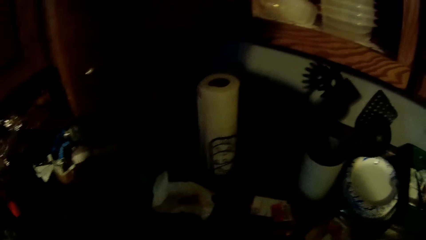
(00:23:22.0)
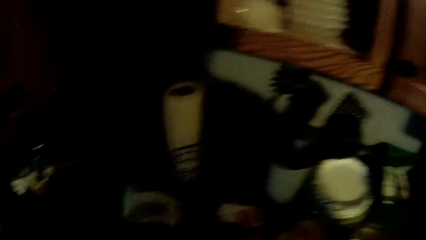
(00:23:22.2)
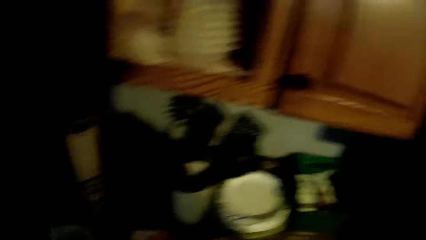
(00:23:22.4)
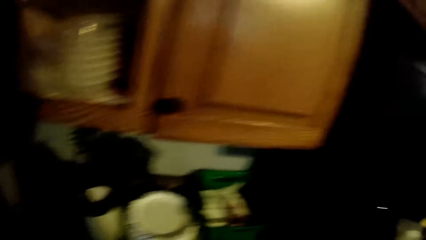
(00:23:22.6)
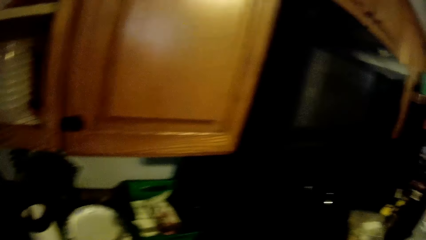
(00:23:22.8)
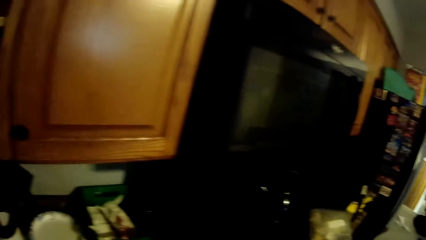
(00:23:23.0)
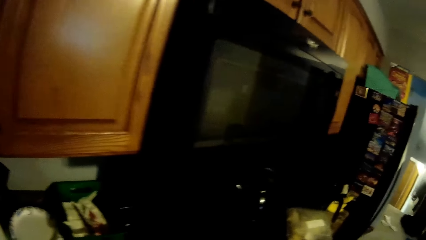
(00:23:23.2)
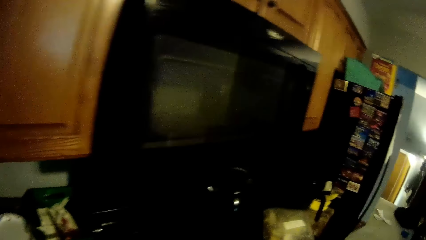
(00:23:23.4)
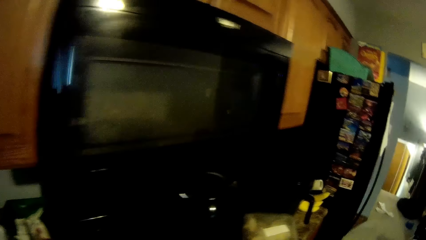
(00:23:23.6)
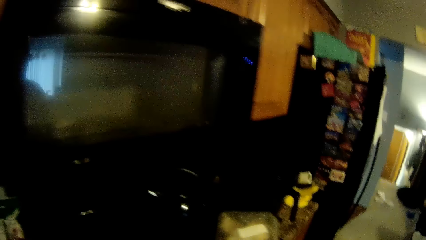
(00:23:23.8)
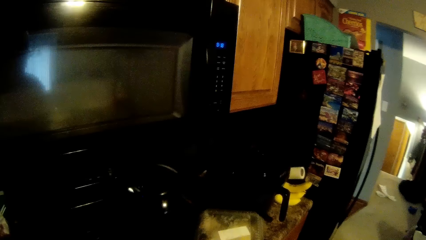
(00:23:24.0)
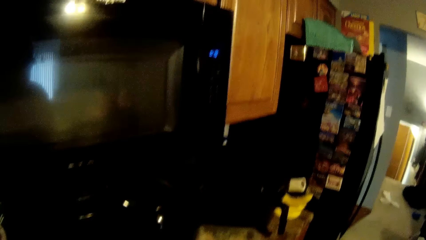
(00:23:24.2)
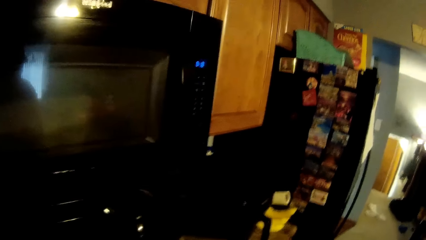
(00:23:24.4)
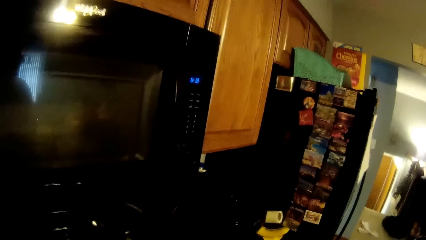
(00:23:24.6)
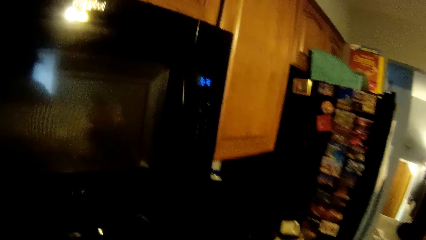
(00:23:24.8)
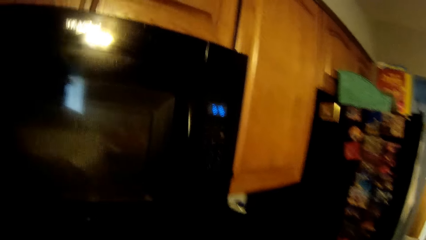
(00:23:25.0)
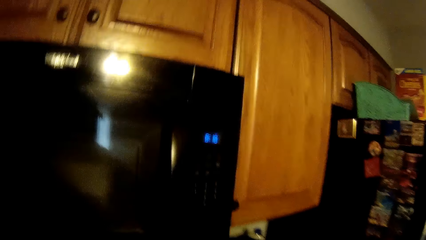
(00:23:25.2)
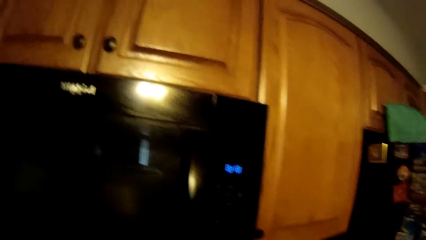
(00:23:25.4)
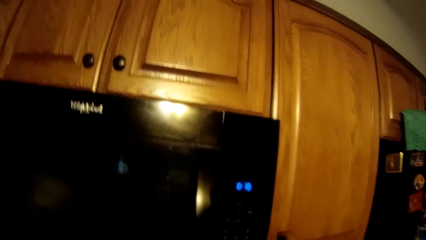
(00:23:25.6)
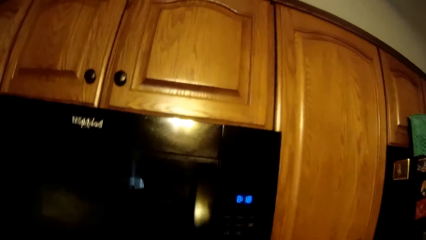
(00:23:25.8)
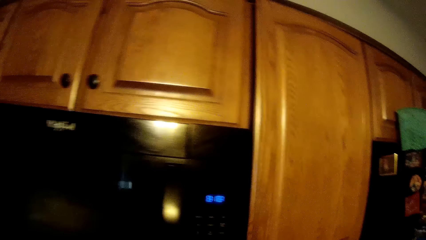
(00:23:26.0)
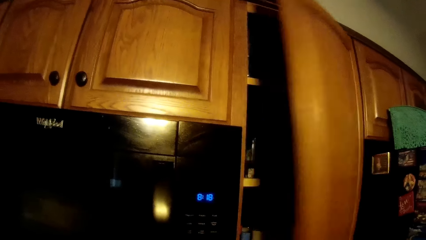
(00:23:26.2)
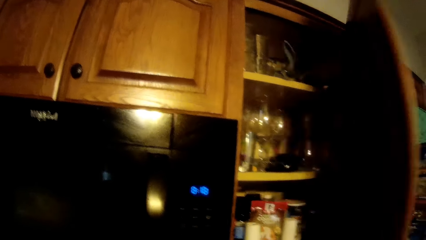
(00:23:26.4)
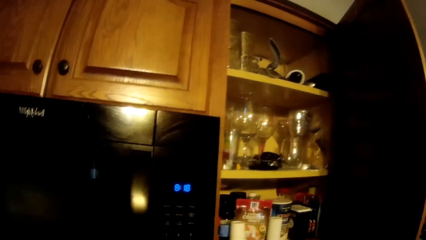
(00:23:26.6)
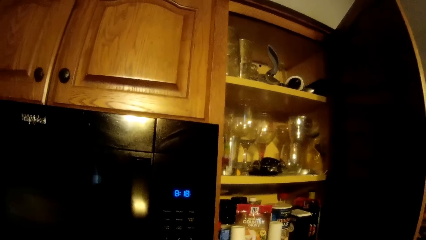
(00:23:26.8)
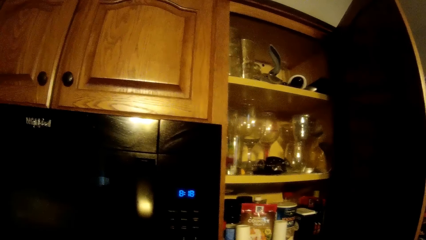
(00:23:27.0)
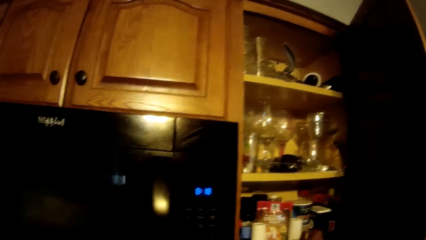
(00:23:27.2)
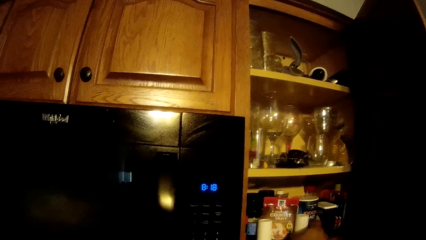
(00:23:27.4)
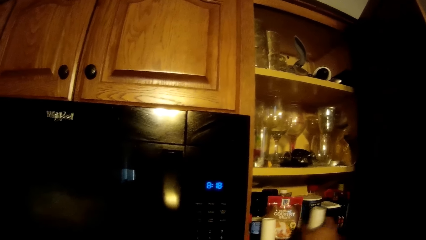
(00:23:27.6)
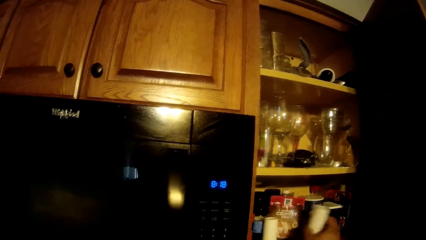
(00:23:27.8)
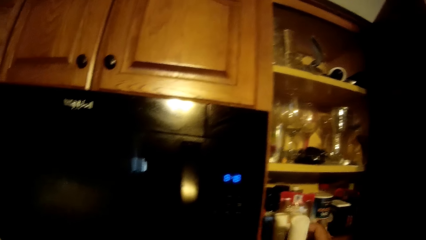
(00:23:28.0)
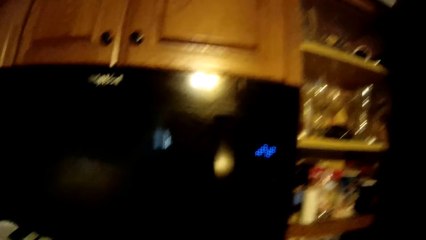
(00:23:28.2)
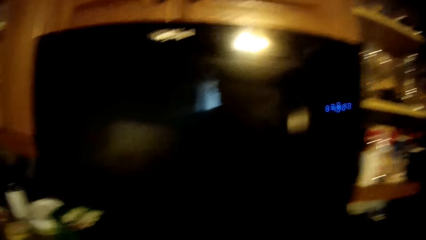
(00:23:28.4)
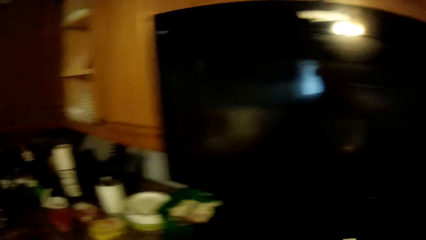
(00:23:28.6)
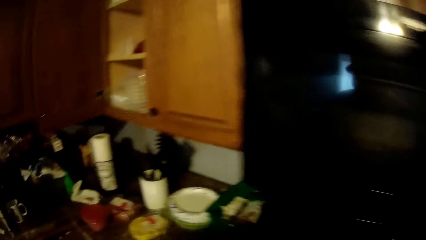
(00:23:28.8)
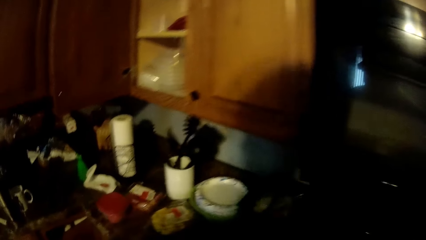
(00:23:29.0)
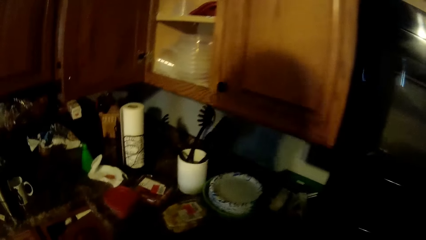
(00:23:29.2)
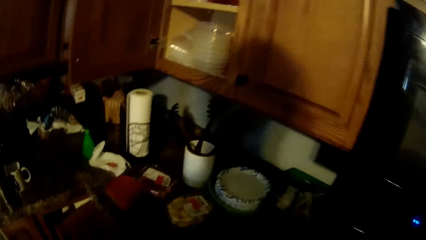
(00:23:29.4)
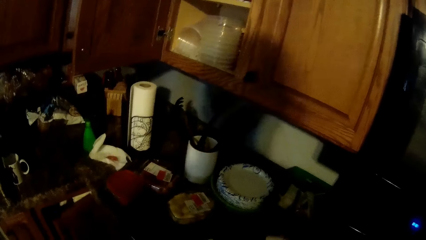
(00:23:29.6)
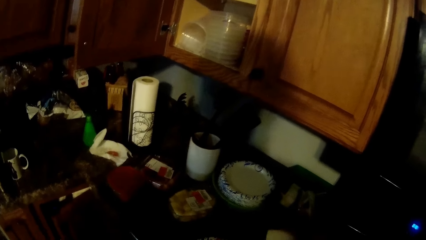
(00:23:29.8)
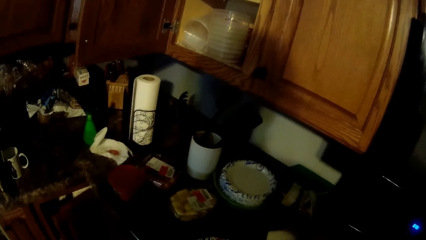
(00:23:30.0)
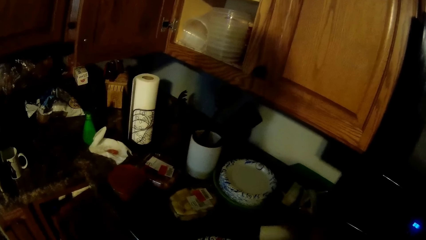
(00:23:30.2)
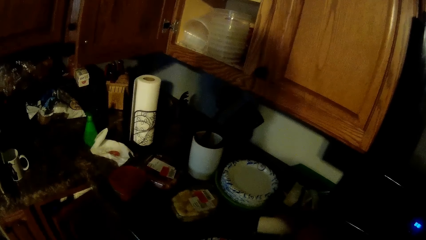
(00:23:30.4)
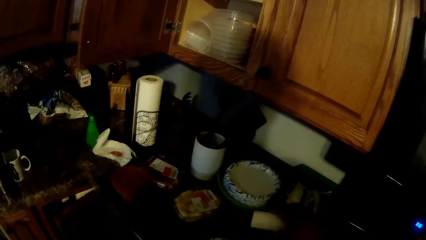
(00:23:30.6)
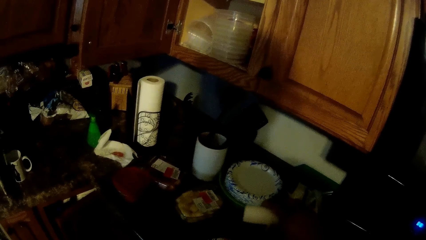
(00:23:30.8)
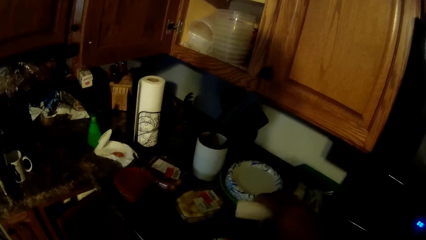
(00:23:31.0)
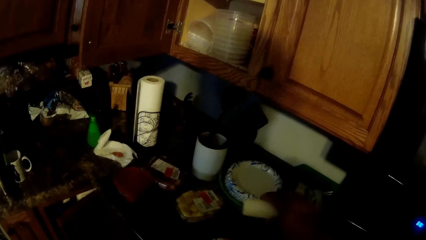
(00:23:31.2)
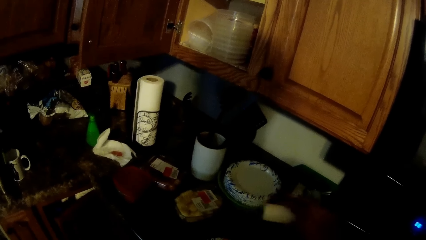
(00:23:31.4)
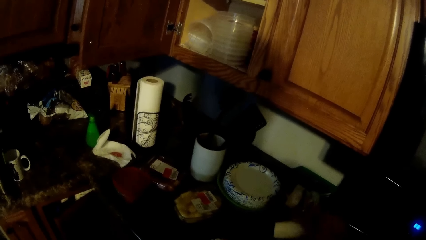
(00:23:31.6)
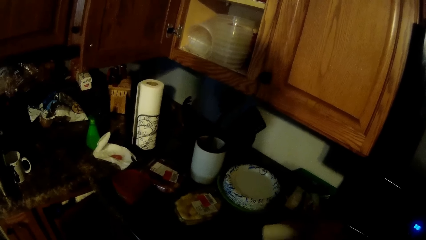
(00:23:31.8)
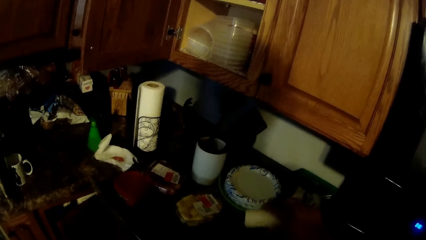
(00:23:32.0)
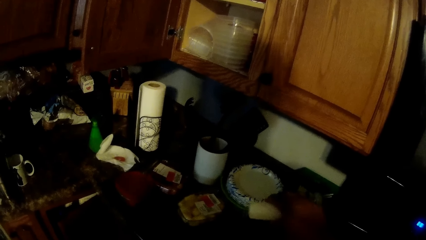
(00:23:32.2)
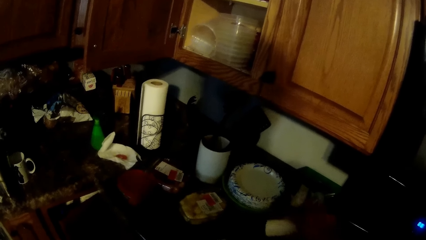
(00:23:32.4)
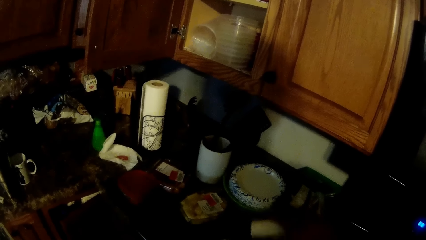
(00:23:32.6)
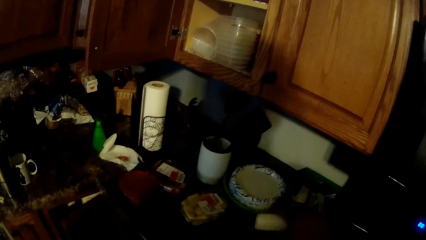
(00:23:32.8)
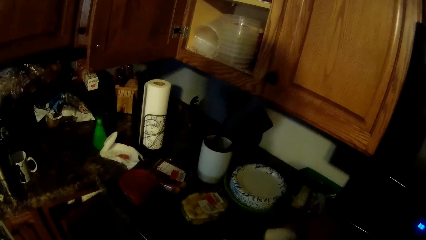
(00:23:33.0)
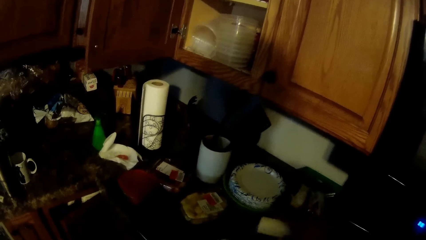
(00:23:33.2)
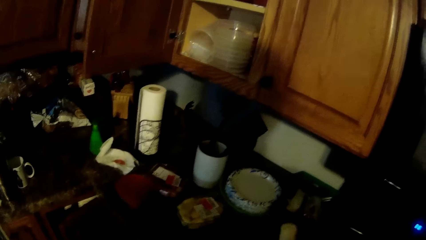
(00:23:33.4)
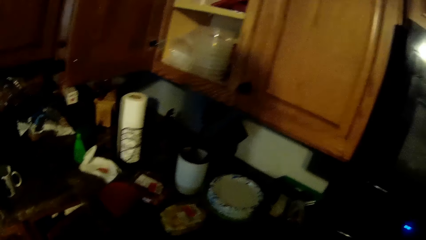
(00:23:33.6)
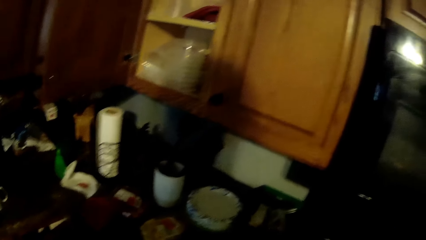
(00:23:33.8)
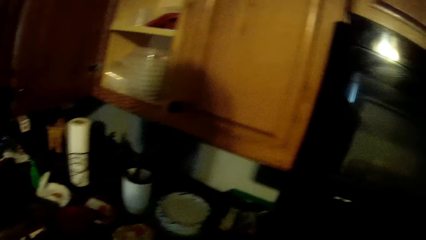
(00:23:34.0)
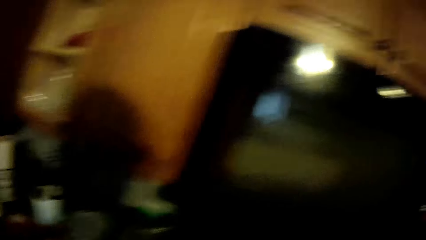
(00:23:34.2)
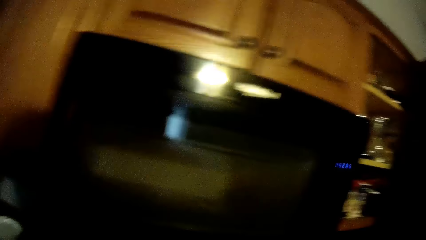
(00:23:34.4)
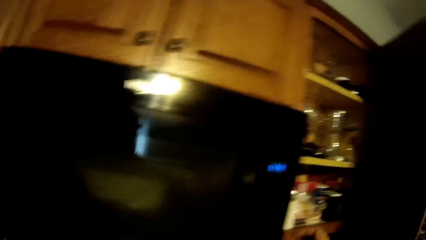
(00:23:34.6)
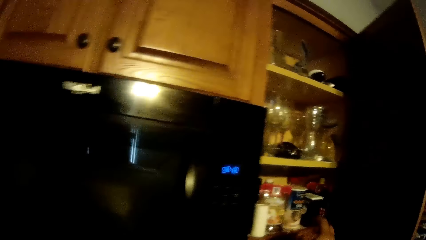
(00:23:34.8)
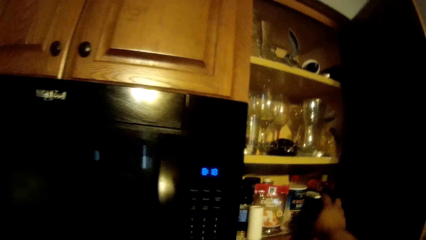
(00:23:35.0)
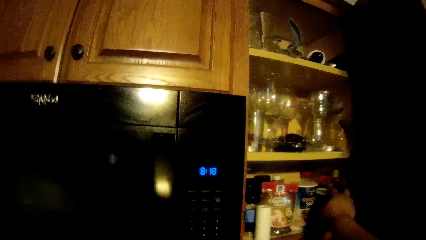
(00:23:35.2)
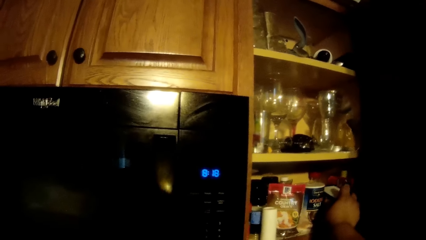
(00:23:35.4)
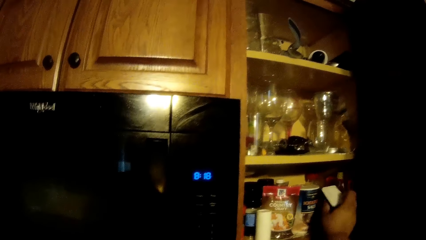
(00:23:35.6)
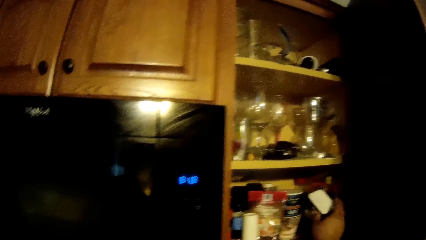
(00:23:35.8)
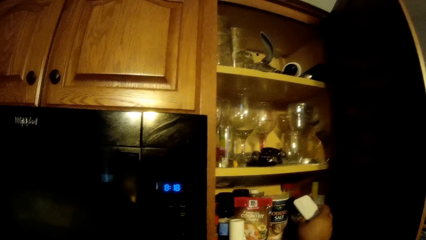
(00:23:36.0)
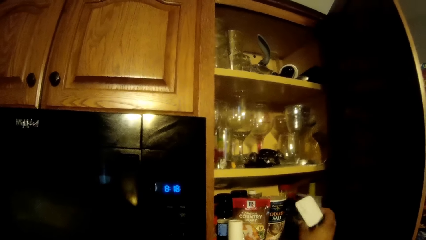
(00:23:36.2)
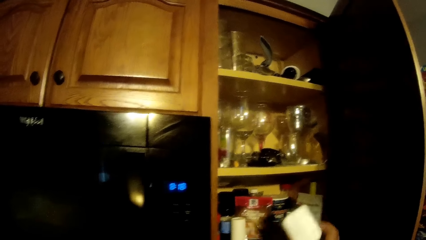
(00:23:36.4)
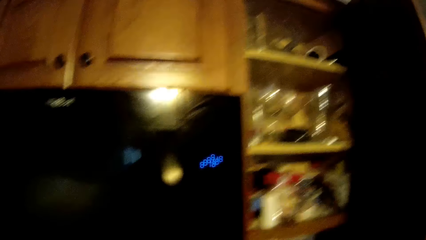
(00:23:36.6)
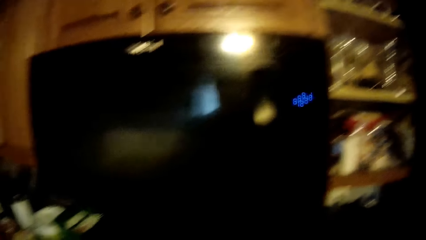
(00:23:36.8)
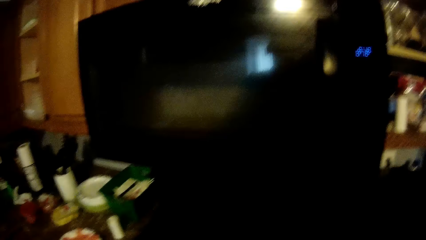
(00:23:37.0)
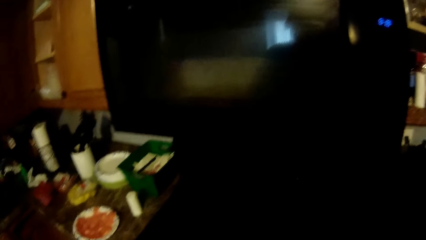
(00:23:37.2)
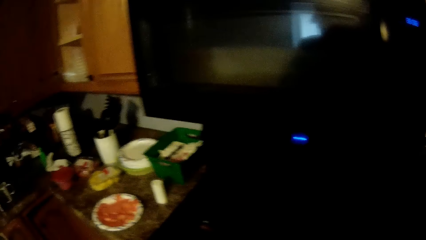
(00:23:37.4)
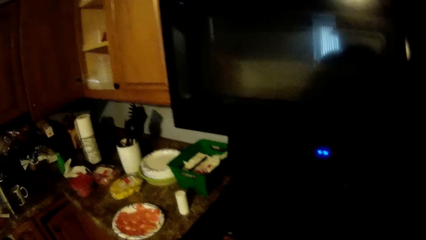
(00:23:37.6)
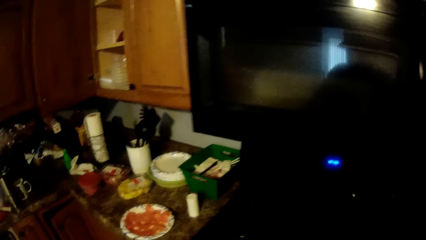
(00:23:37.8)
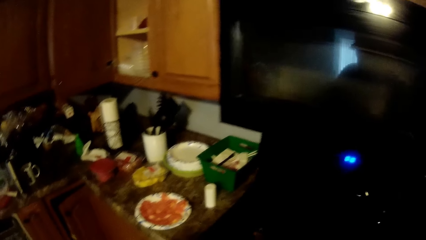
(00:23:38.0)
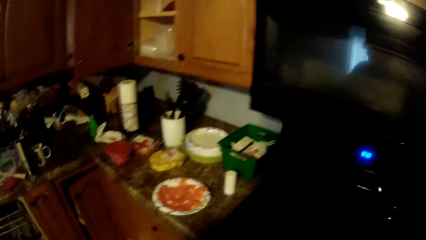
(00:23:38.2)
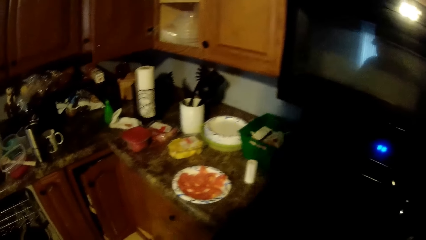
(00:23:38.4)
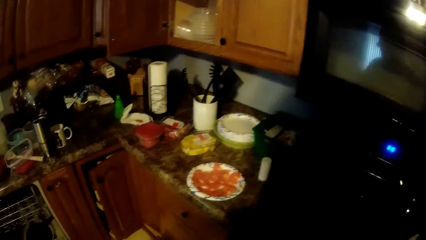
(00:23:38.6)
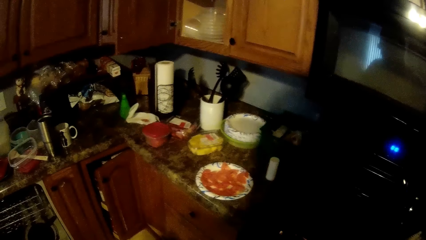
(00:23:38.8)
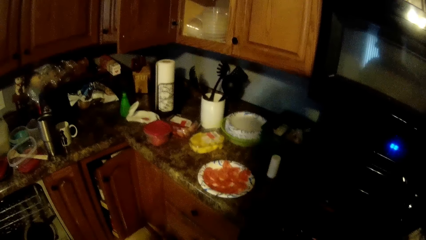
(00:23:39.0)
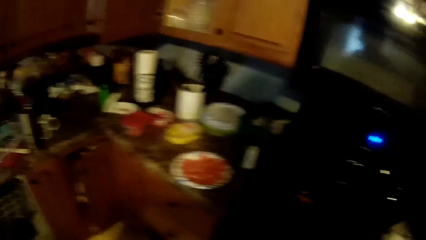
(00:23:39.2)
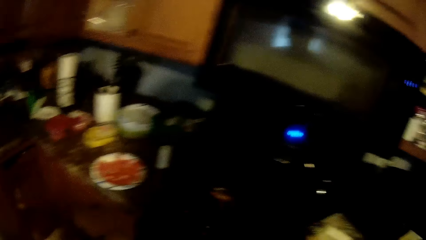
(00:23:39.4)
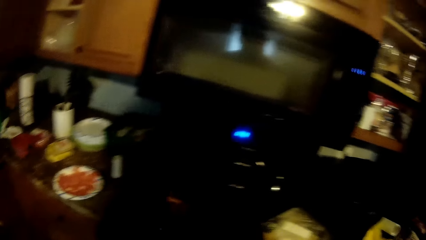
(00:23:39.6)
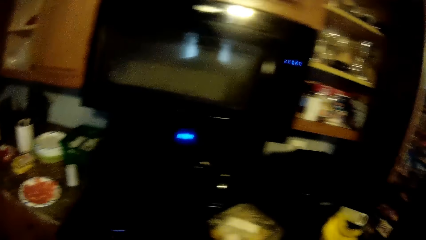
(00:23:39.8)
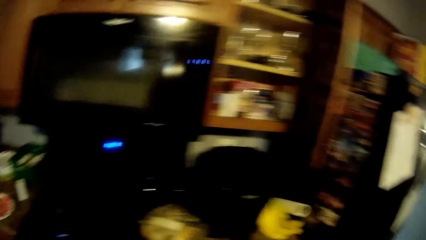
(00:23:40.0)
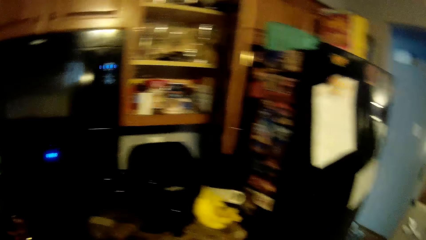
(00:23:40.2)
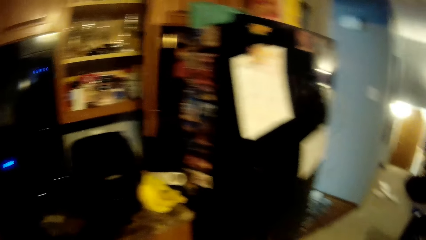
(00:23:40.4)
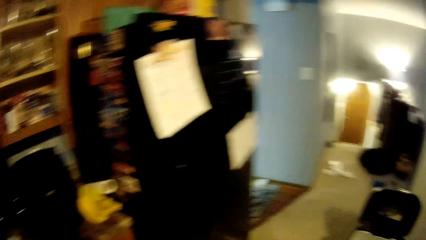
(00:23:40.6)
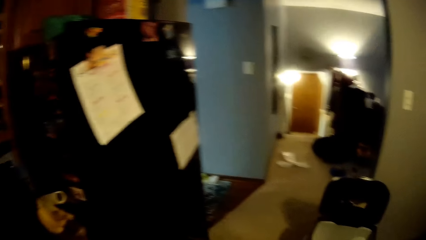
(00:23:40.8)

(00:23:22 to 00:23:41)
The camera wearer opens a cabinet door with her right hand. She picks up a bottle of sauce from the cabinet with her right hand. She sprinkles the sauce on a food. She drops the sauce bottle on the counter. She picks up a sauce bottle from the cabinet with her right hand.
